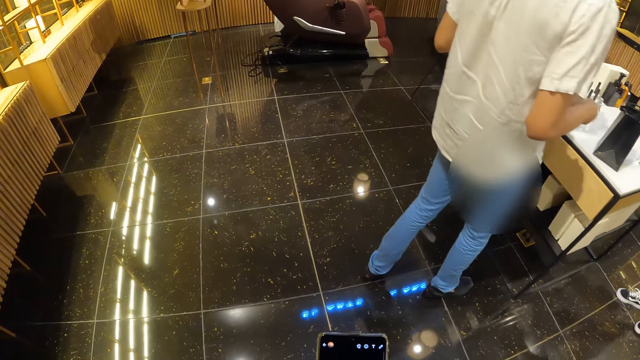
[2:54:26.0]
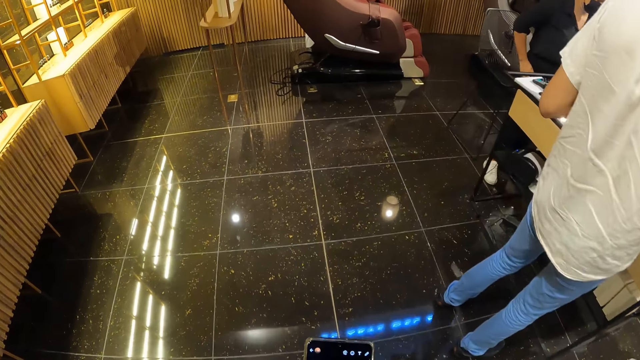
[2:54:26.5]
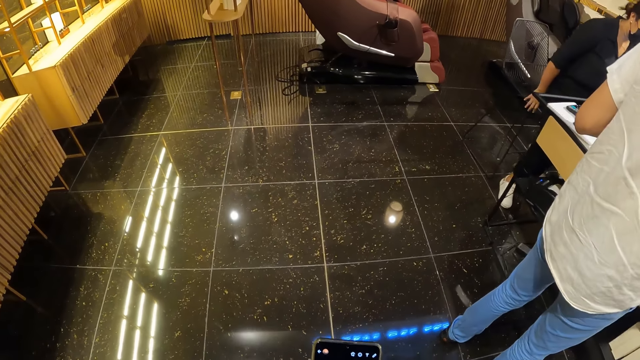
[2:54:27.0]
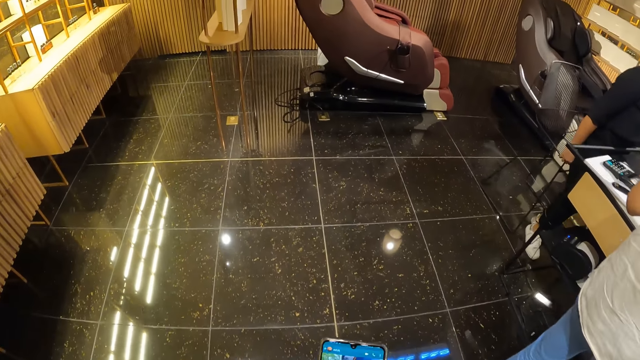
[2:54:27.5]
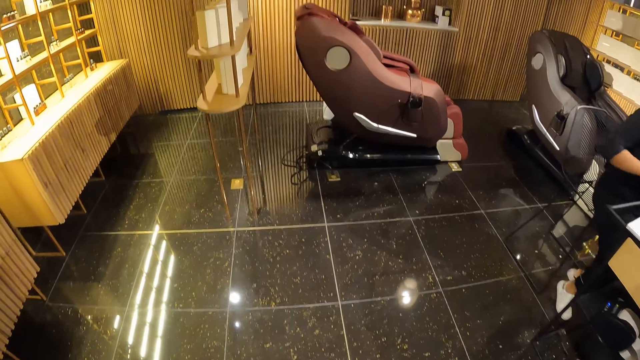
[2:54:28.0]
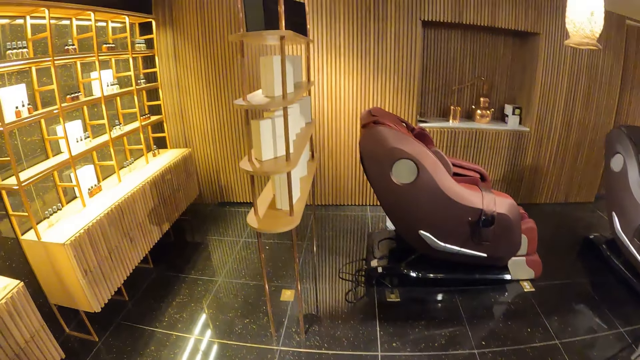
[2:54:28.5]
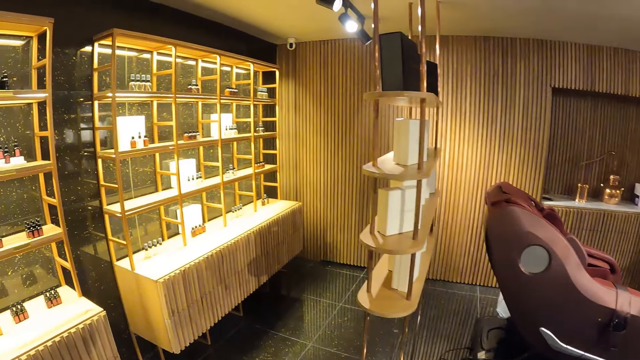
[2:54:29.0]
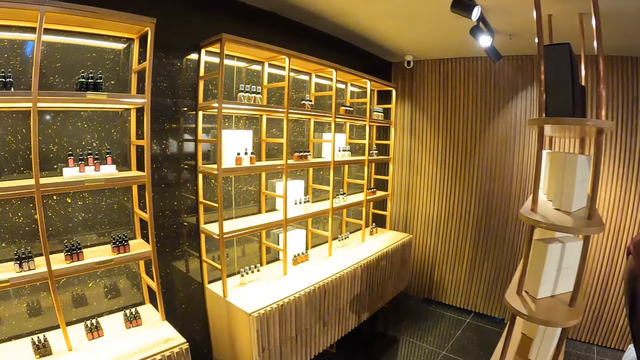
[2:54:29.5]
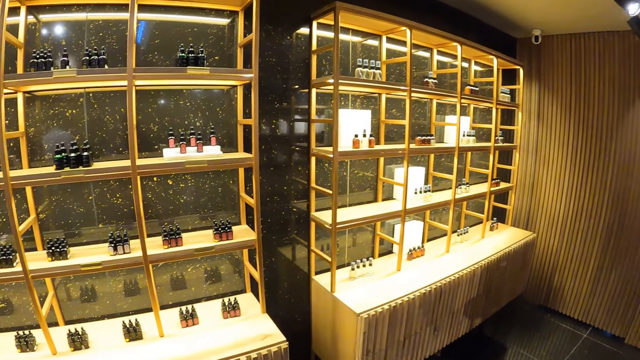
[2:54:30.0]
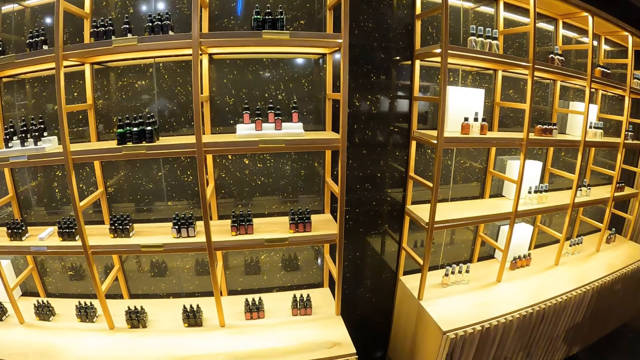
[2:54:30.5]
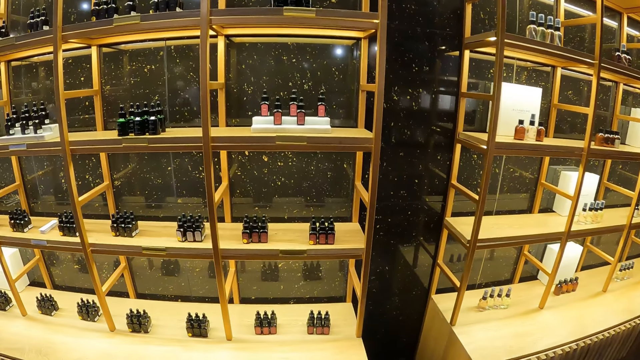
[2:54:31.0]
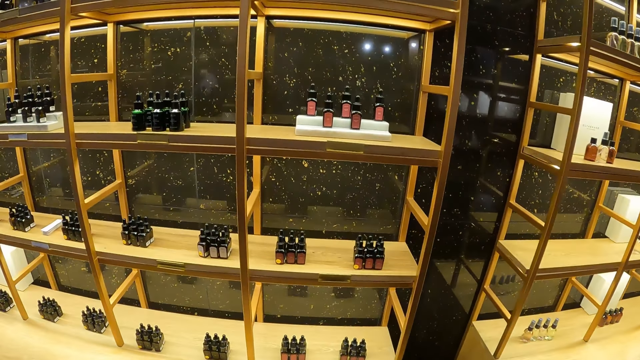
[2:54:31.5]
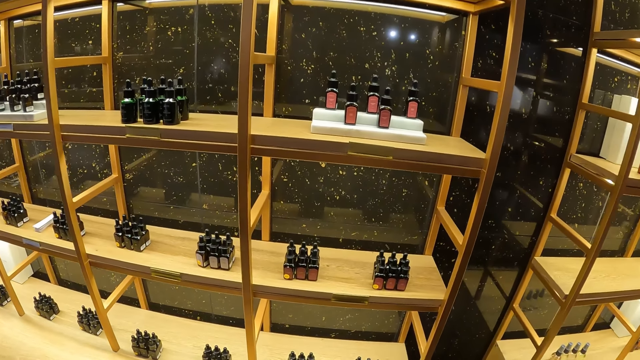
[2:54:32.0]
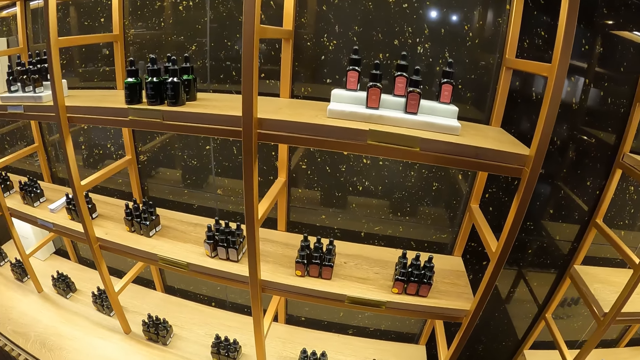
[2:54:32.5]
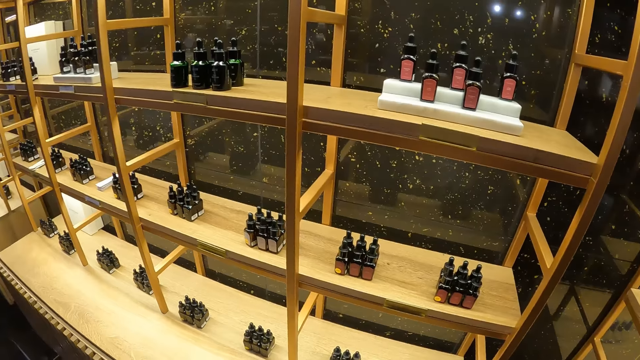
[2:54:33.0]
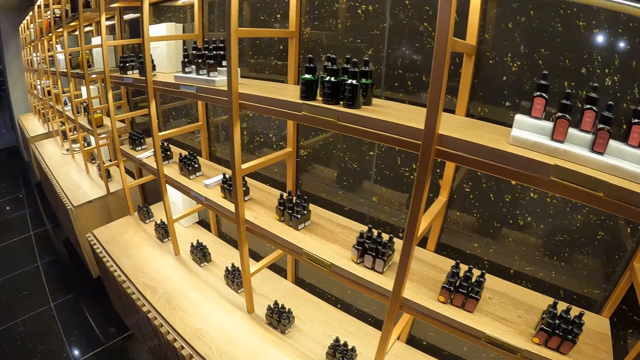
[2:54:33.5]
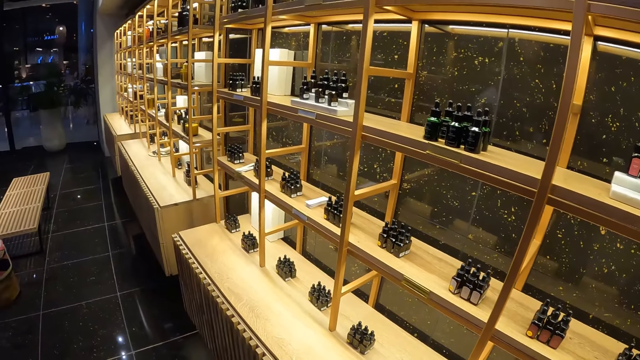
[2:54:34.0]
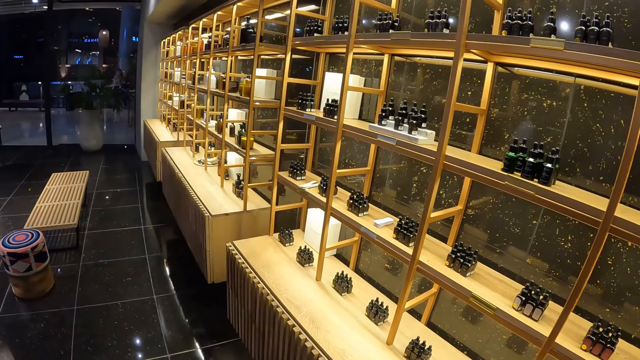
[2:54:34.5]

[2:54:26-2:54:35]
A woman adjusts a chair with her right hand. The camera wearer walks around.

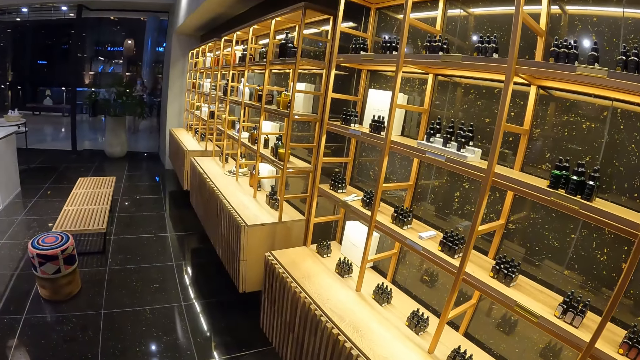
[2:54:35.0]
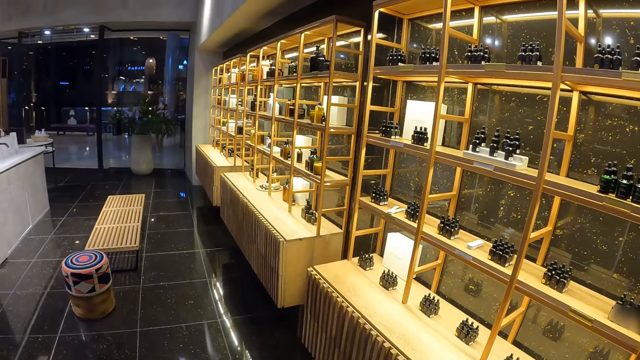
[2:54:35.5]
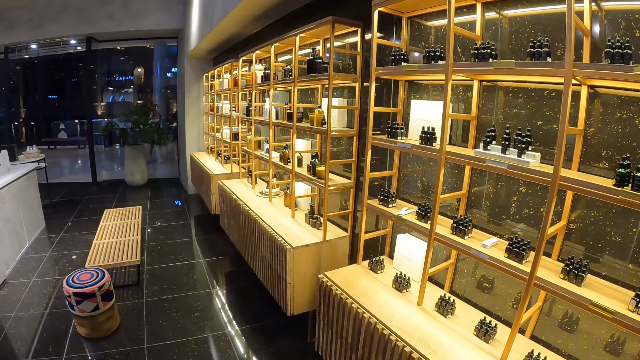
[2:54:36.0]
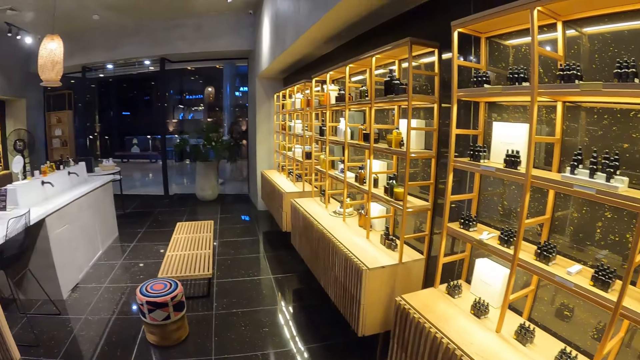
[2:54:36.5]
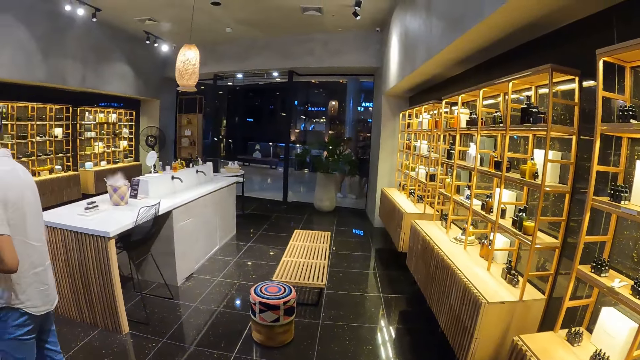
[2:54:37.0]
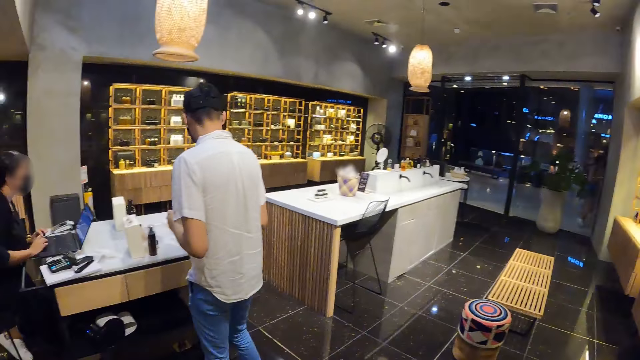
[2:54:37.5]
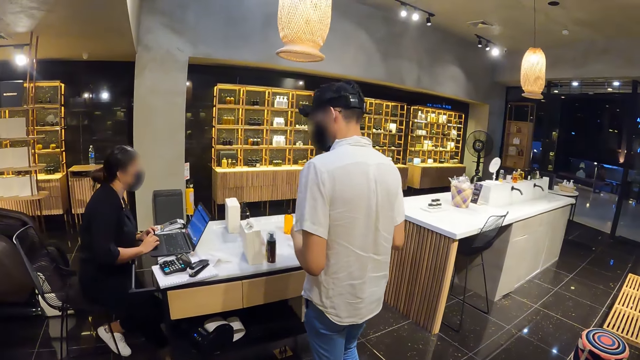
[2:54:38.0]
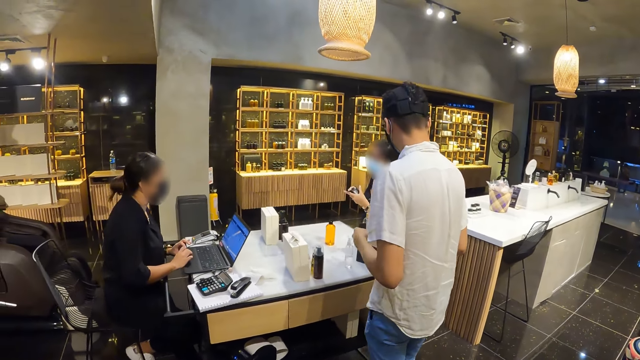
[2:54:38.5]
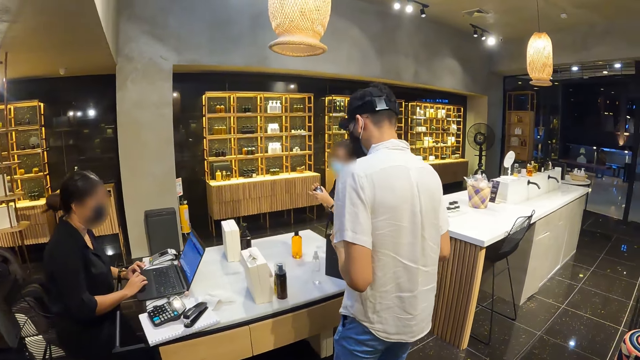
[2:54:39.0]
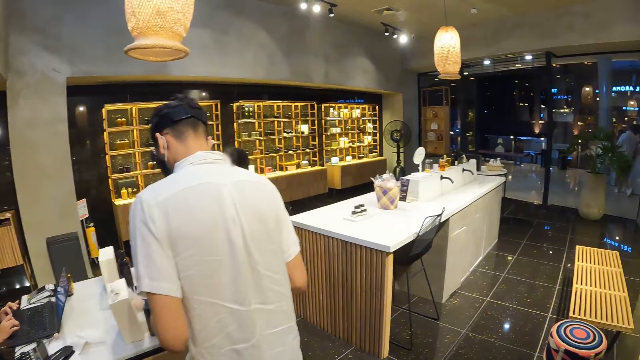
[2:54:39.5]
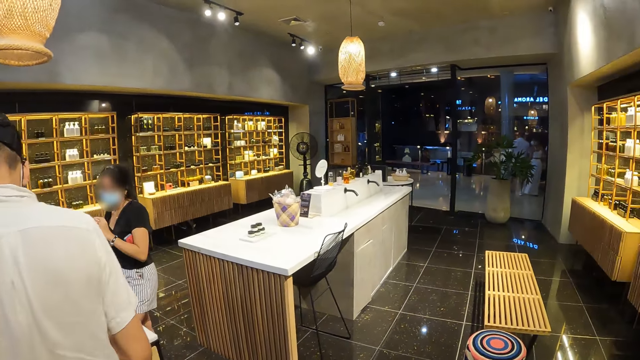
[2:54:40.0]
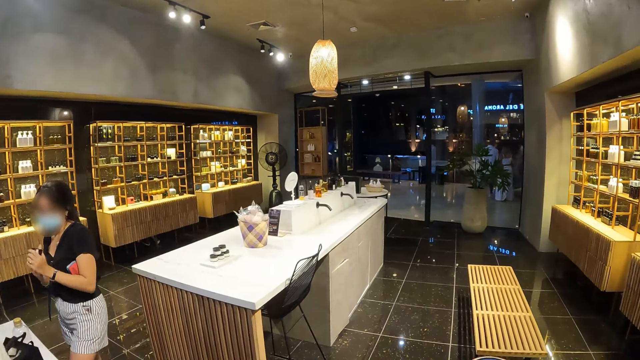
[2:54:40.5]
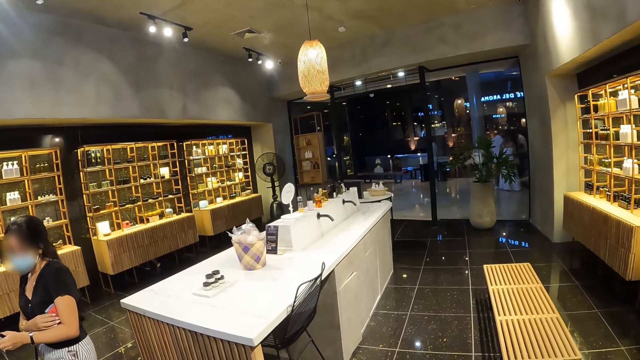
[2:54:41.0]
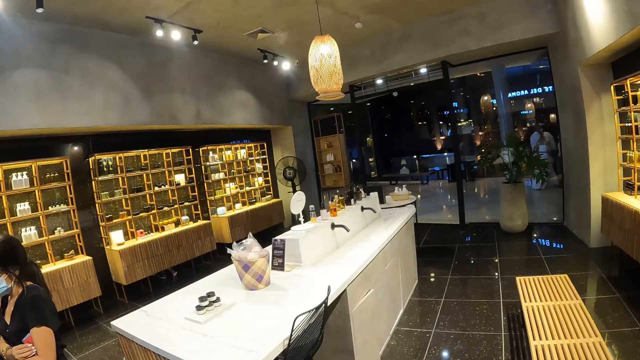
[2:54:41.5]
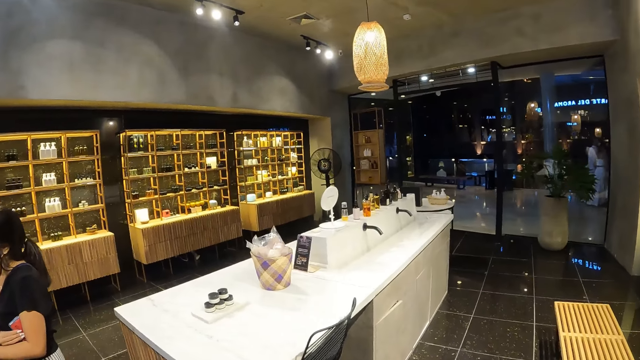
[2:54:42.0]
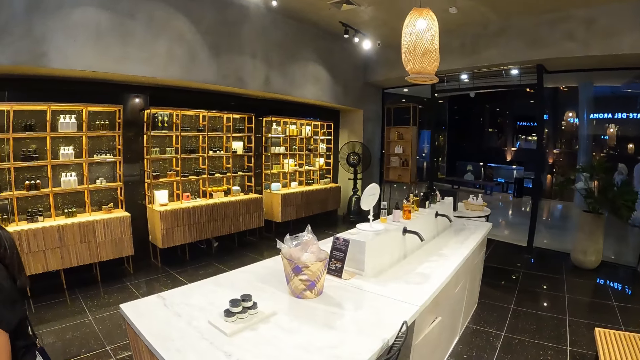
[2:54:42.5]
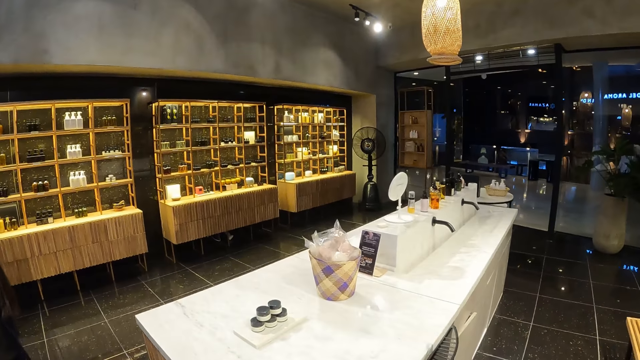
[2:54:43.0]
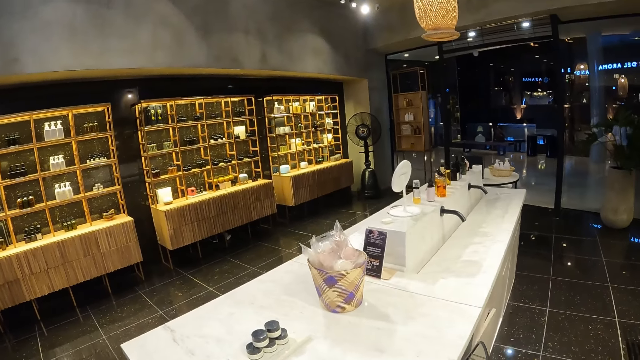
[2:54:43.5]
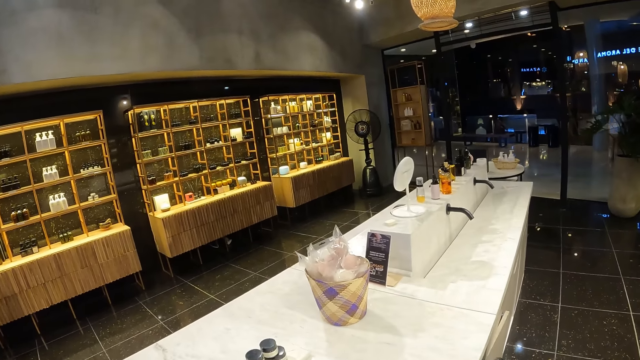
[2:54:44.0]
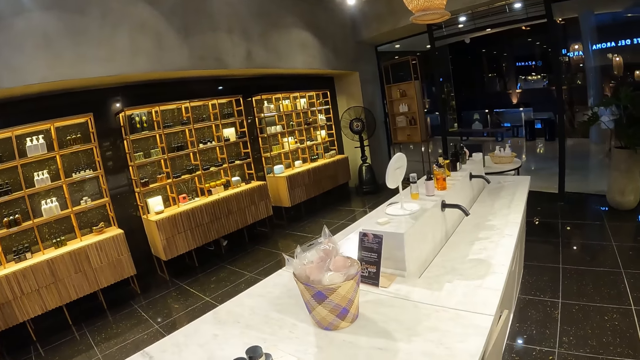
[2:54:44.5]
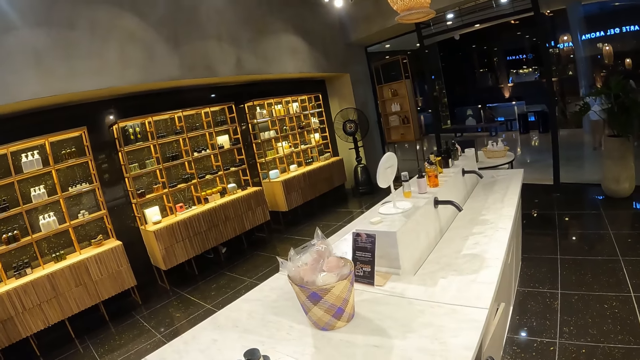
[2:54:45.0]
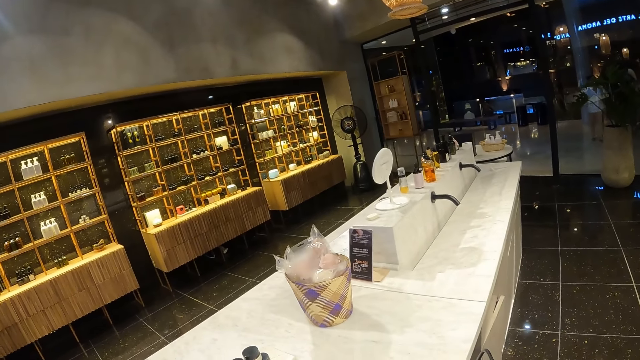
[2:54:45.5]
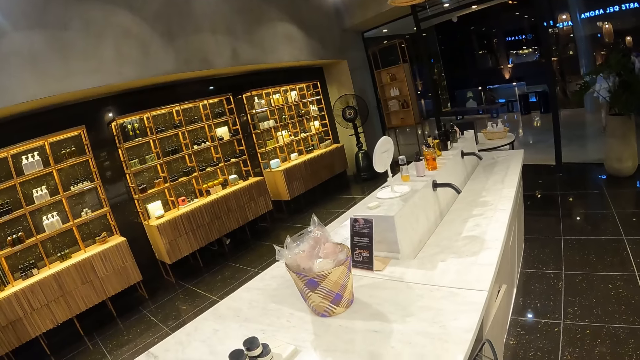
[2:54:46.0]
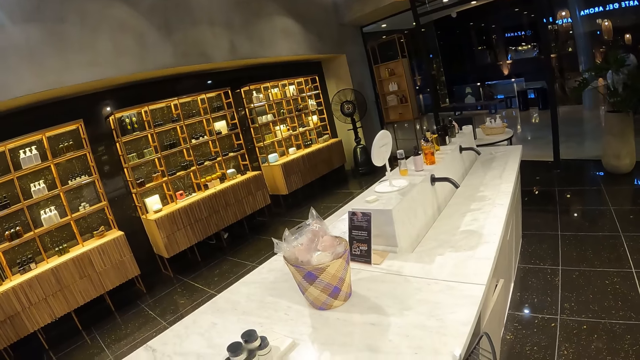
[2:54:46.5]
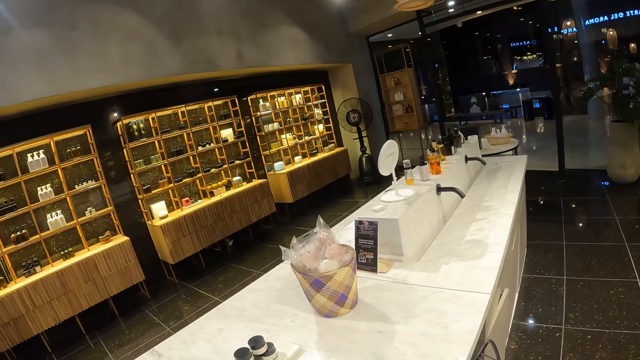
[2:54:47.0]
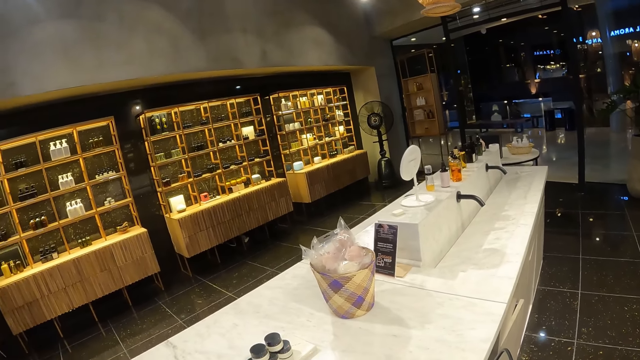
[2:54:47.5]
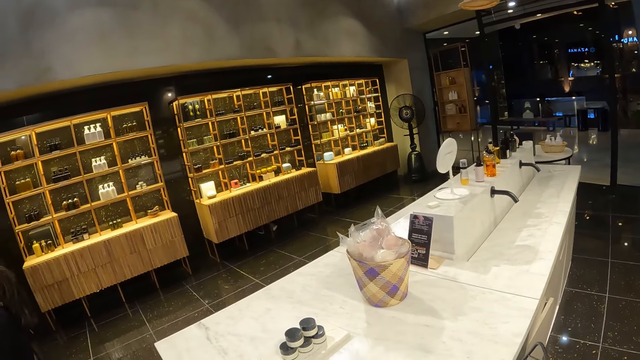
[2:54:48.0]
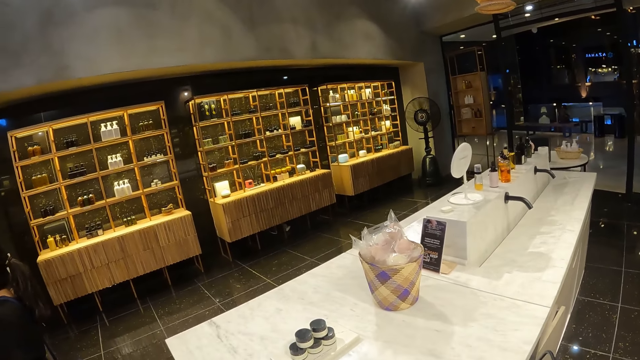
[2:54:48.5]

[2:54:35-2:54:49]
A woman interacts with another woman. The first woman operates the laptop on the table with her right hand. The other woman touches the wallet in her left armpit with her right hand. The camera wearer looks around.
